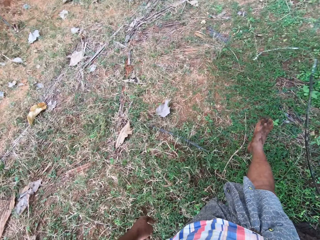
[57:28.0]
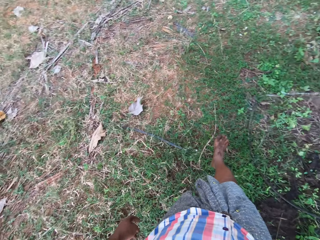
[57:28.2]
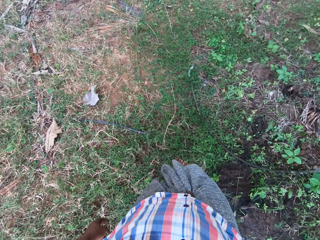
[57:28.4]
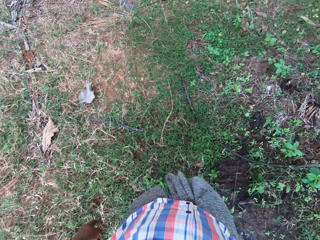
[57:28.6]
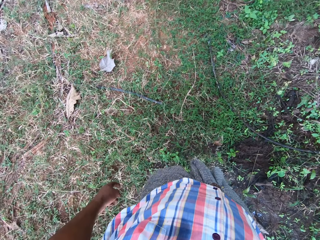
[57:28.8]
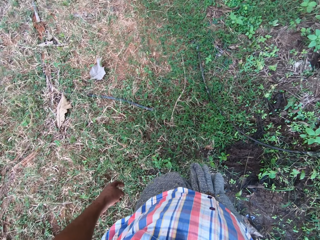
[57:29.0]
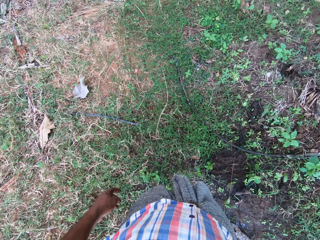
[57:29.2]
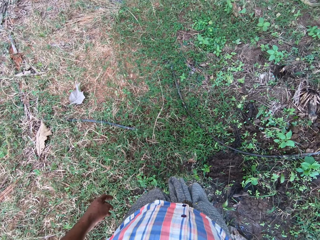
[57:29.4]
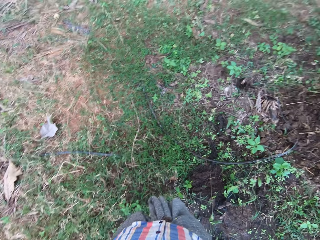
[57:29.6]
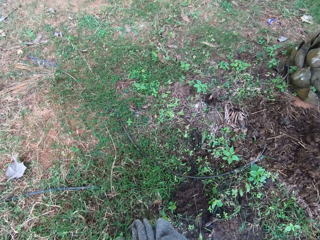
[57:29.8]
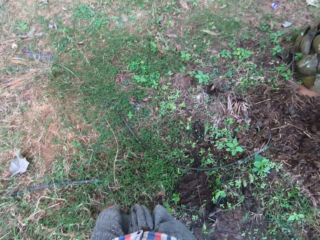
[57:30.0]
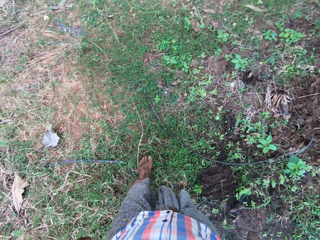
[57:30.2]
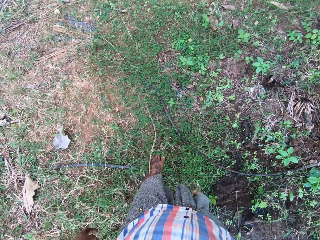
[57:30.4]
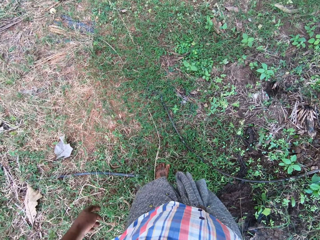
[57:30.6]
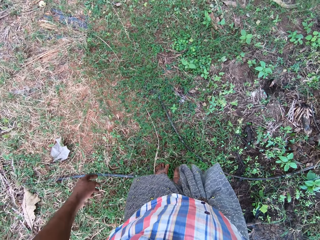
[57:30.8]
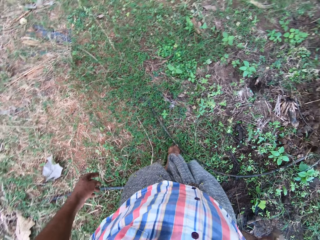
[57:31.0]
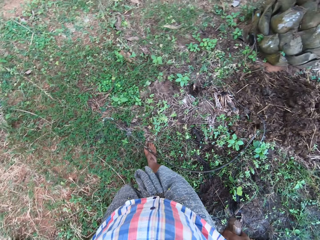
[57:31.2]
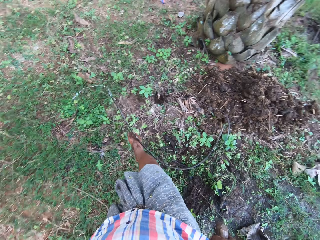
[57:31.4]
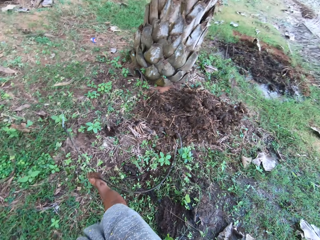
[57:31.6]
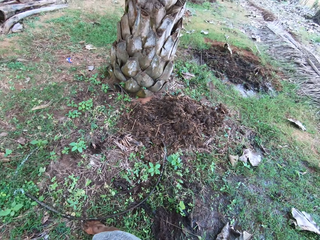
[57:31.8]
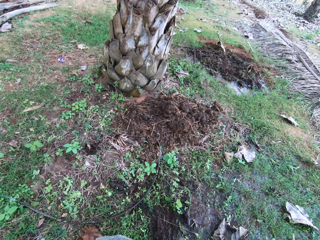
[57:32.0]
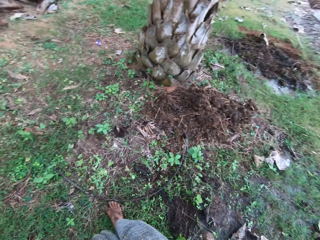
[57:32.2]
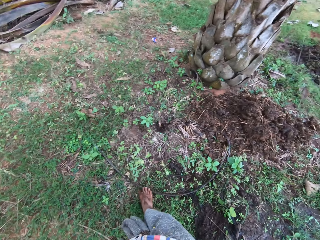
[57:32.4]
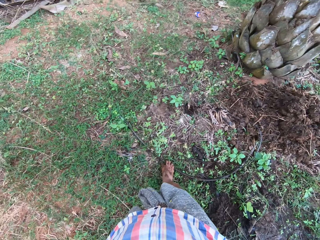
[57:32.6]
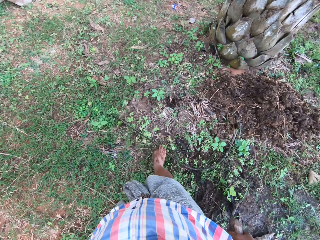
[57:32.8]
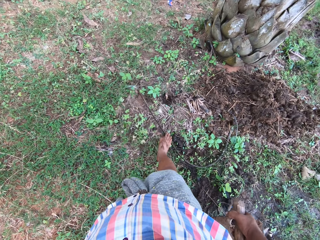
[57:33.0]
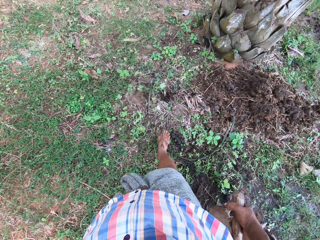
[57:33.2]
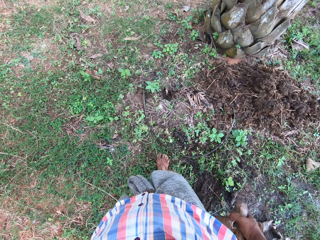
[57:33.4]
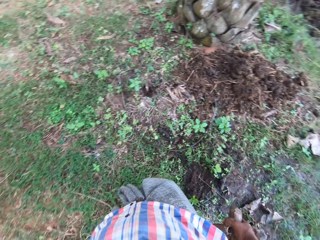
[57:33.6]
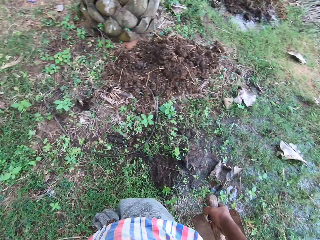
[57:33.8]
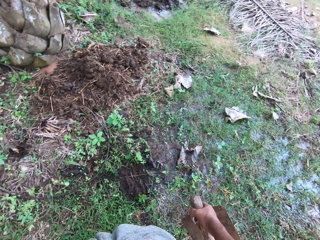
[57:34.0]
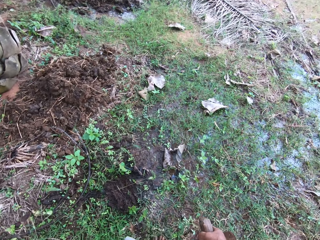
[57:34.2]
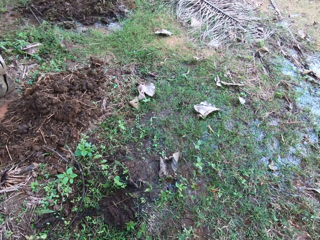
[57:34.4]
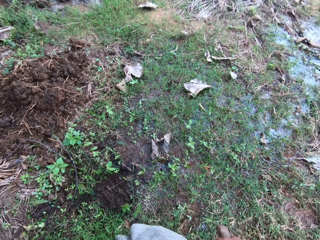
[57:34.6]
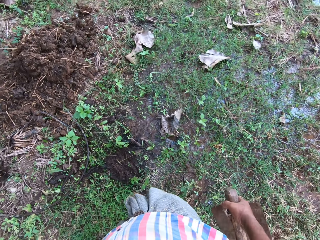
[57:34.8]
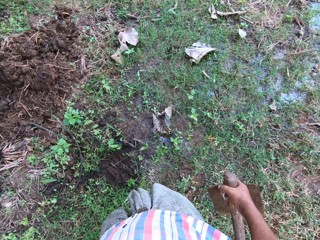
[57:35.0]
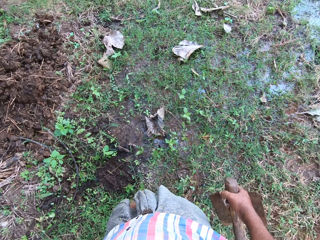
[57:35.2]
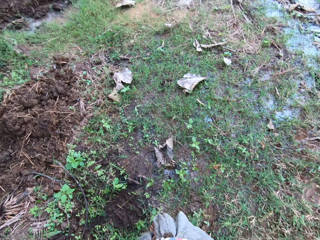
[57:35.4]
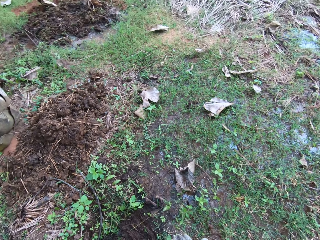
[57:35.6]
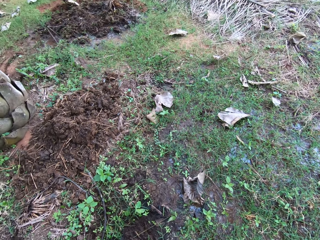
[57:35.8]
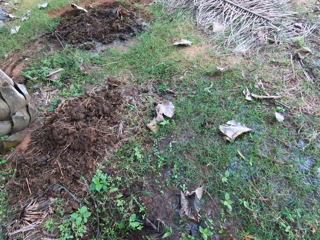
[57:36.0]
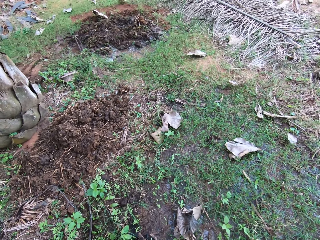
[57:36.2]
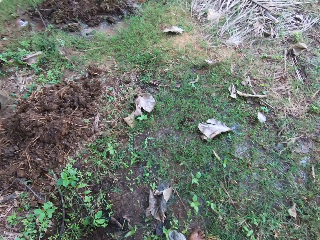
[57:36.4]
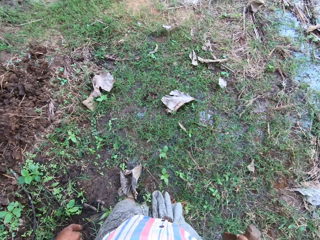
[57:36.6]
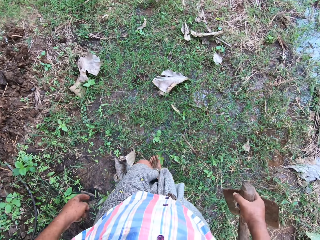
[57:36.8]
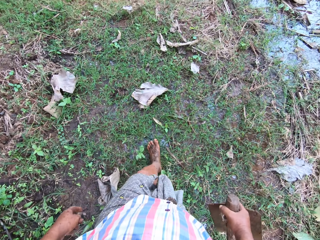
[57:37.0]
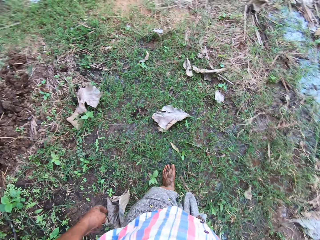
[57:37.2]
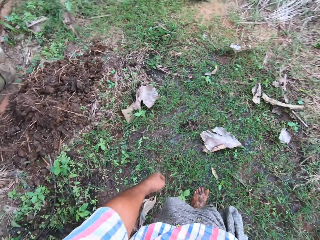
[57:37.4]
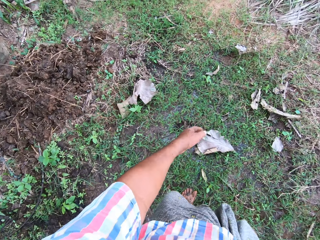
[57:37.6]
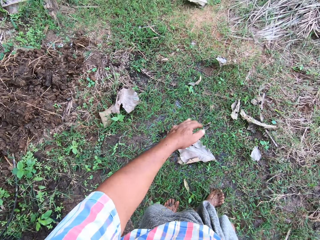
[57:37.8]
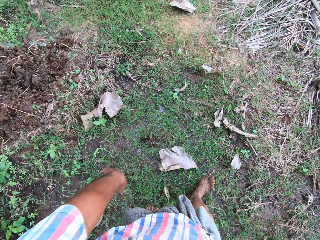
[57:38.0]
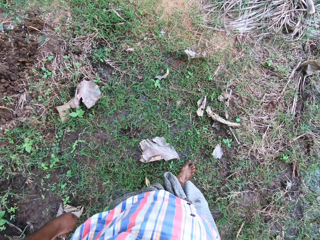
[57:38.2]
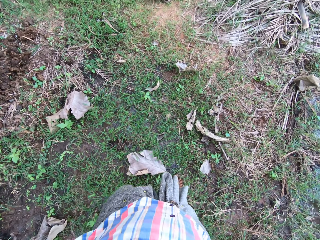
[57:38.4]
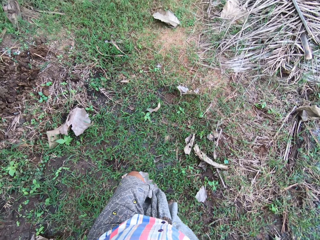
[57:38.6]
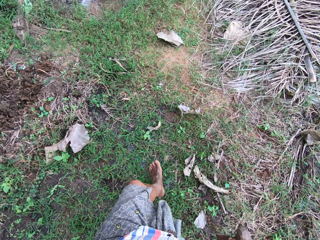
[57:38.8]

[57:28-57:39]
The camera wearer walks around the compound.

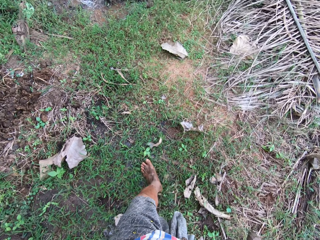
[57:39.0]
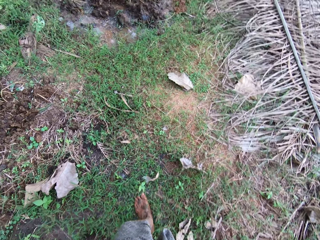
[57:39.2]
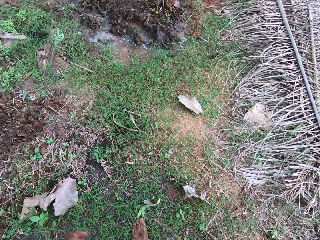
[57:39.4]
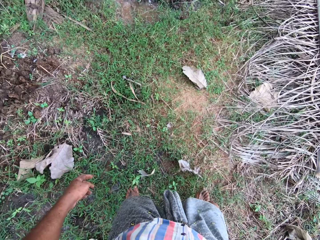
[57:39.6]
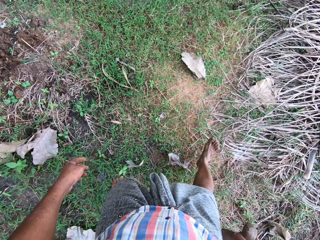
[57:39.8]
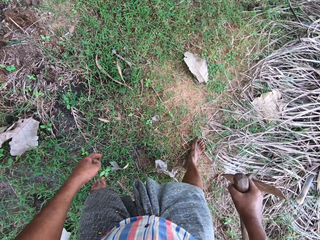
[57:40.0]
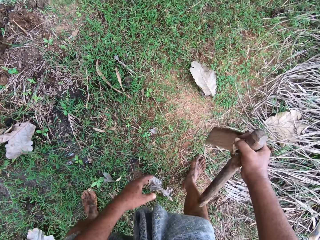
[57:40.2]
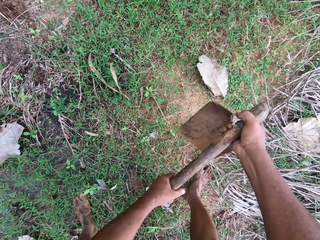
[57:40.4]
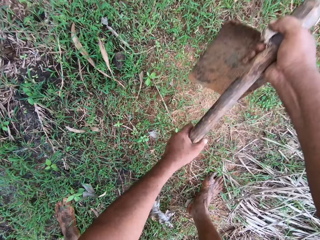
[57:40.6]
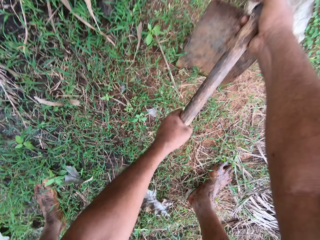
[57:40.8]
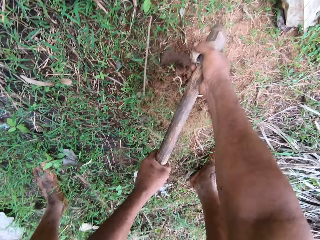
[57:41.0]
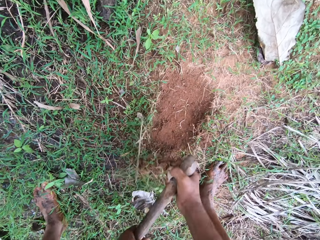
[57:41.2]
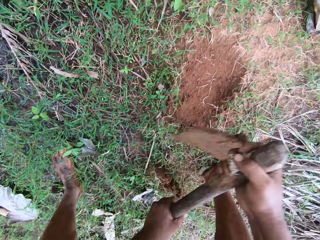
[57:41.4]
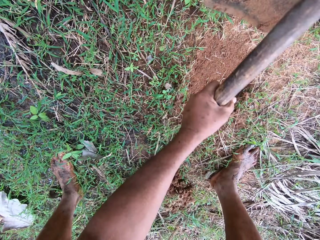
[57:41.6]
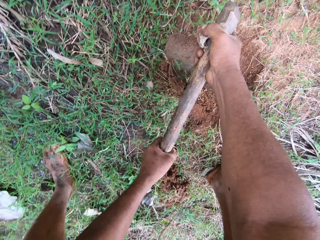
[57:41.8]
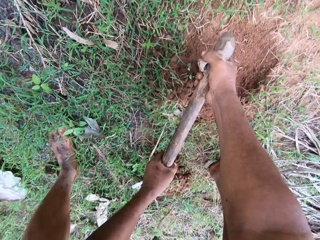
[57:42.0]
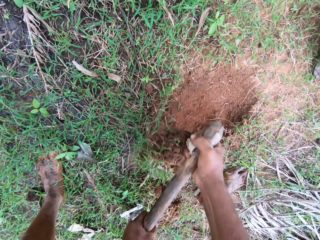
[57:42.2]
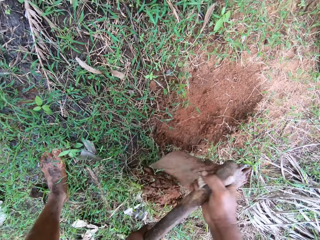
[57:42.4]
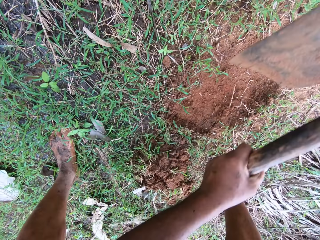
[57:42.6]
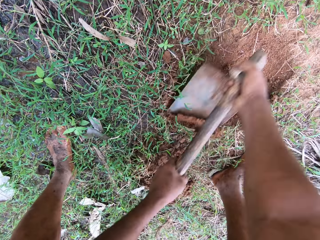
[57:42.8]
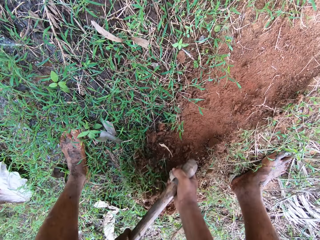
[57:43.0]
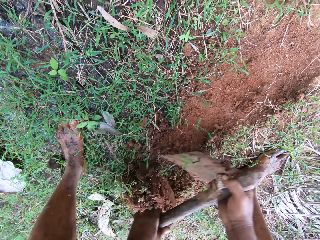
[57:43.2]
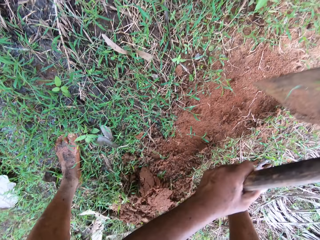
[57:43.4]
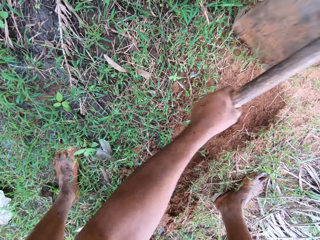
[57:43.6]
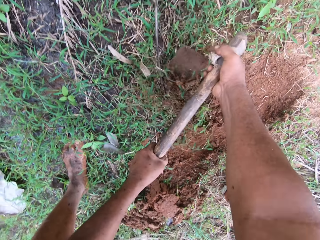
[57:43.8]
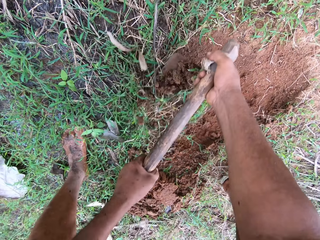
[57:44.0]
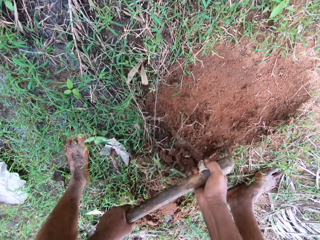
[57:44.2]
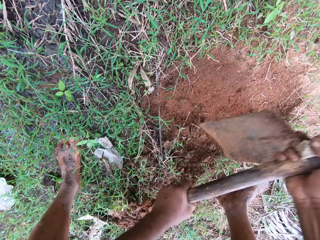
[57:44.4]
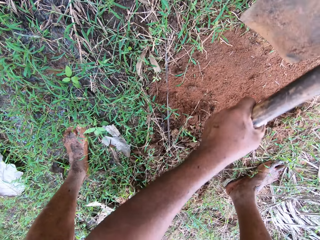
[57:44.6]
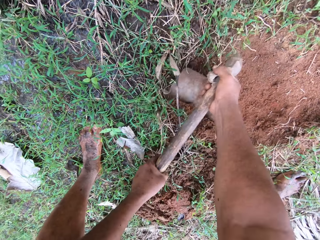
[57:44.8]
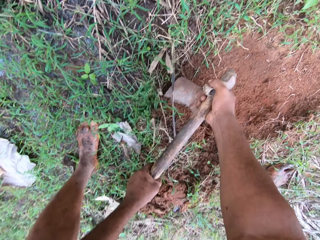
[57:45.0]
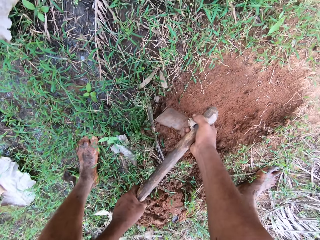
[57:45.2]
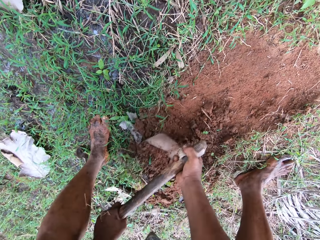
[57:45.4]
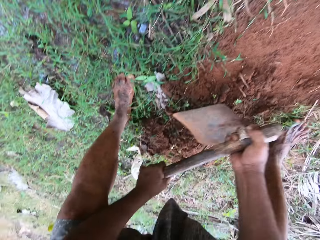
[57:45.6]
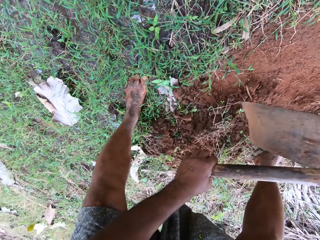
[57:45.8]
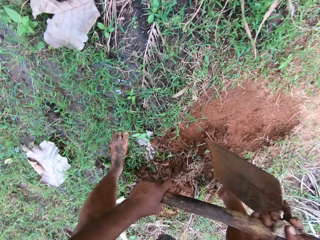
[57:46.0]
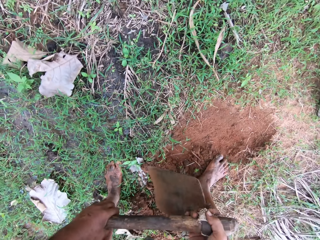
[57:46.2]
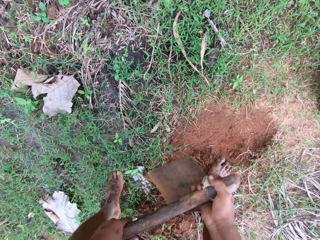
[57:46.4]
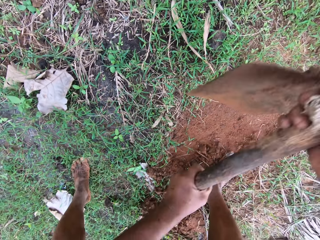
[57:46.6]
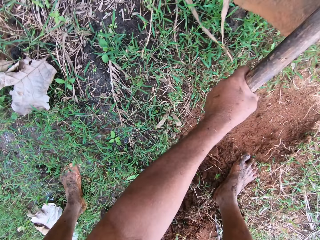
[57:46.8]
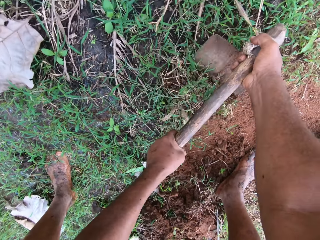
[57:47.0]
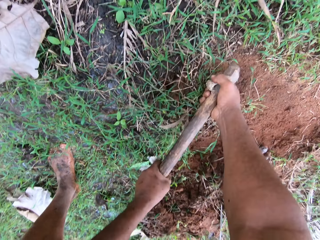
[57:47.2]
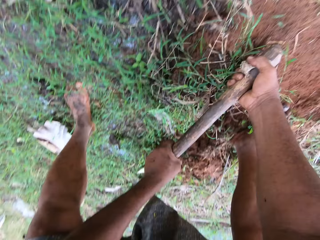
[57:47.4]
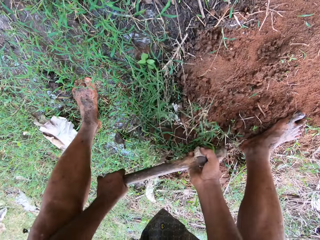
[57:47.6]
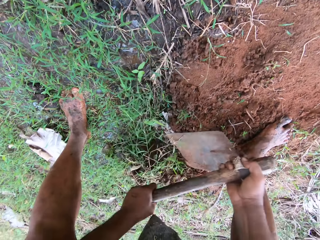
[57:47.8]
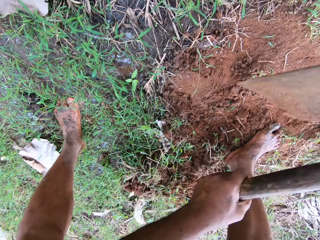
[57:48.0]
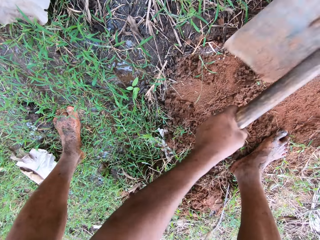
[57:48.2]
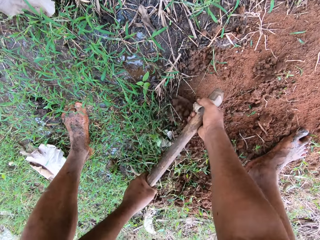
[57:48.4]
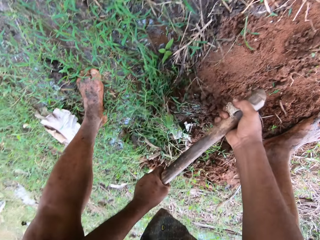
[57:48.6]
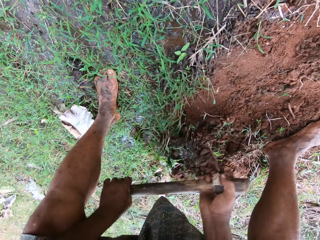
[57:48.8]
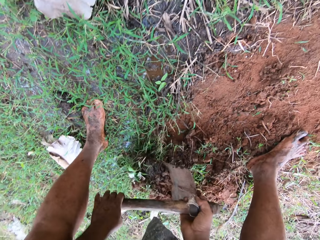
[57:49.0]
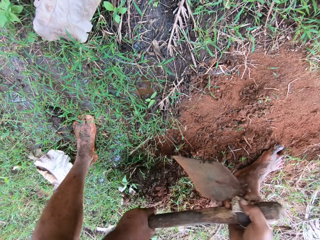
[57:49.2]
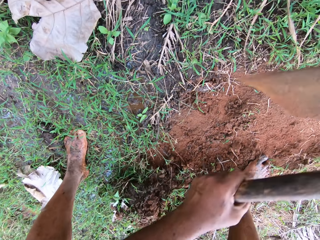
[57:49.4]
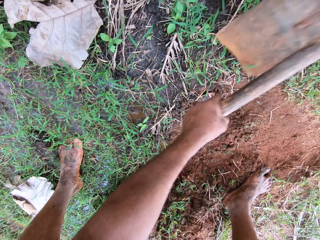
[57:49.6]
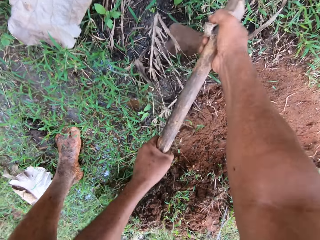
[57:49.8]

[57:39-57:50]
The camera wearer clears the sand on the ground with the hoe. They dig with the hoe.
